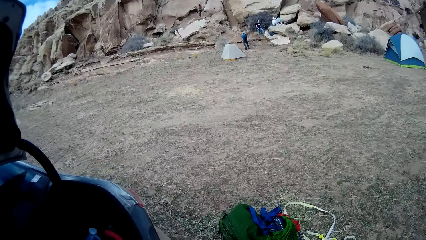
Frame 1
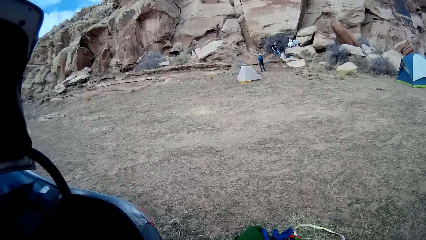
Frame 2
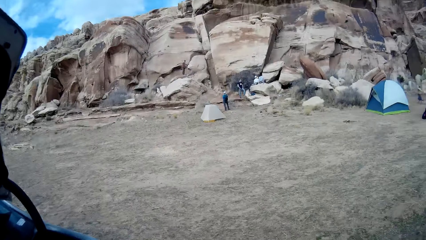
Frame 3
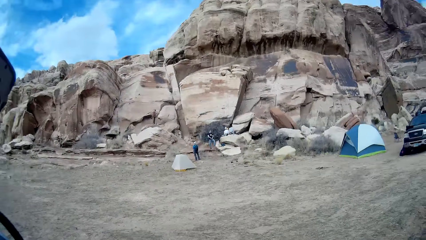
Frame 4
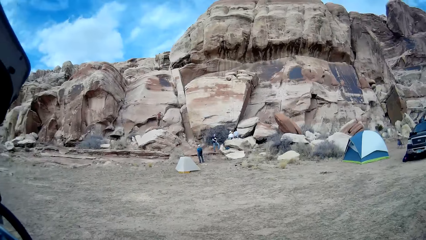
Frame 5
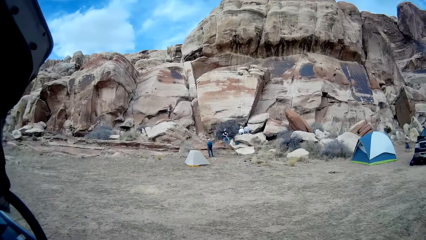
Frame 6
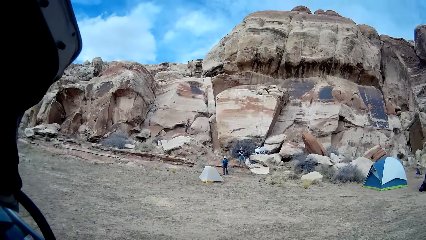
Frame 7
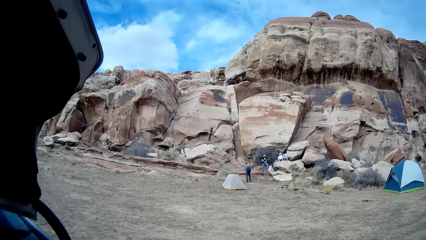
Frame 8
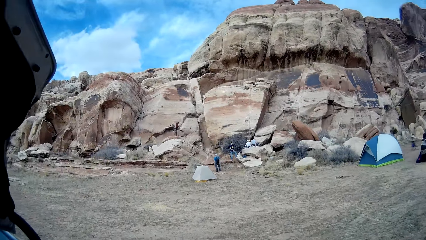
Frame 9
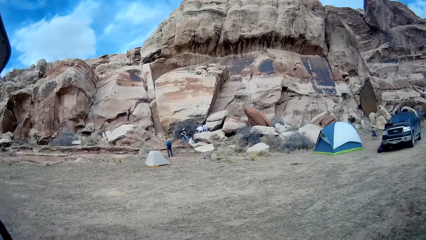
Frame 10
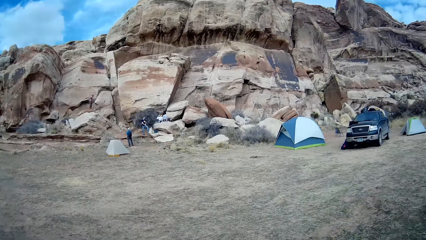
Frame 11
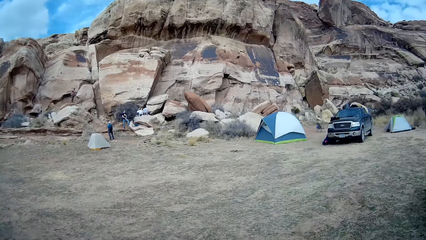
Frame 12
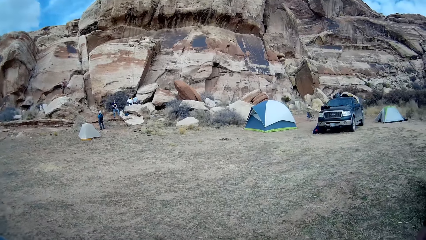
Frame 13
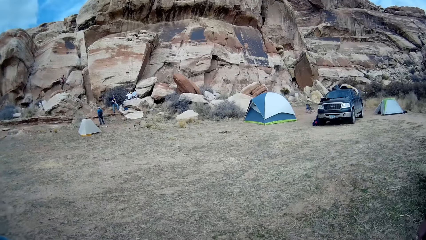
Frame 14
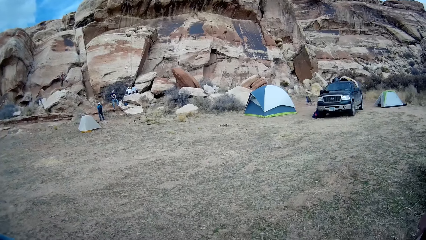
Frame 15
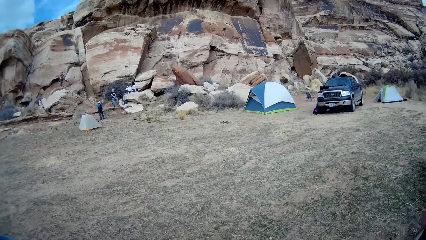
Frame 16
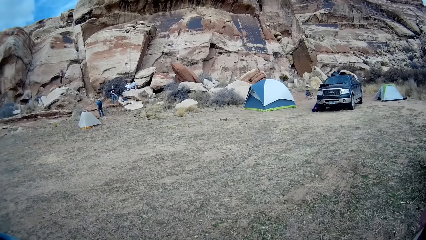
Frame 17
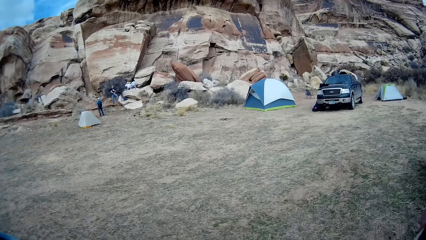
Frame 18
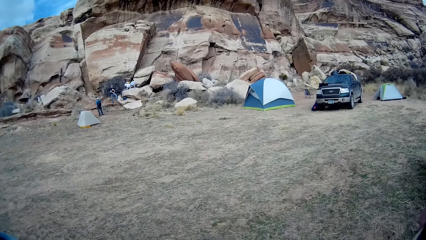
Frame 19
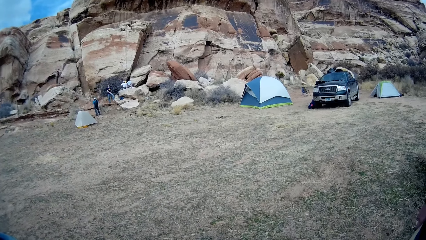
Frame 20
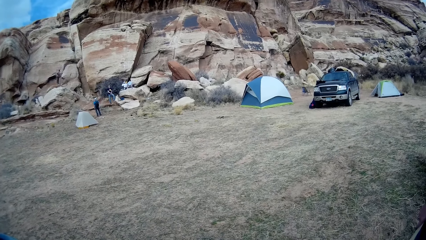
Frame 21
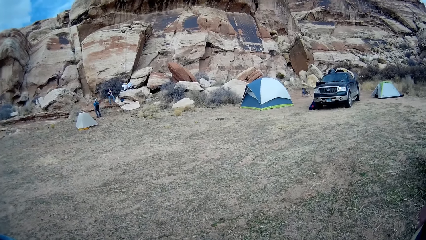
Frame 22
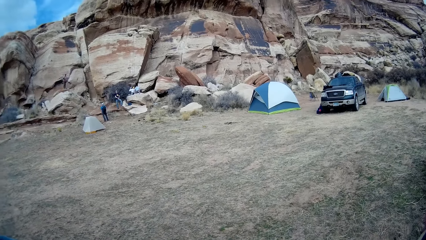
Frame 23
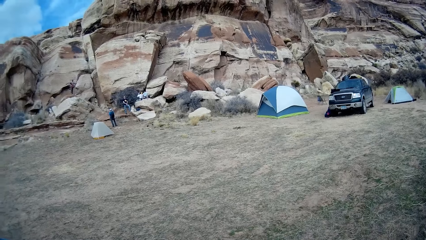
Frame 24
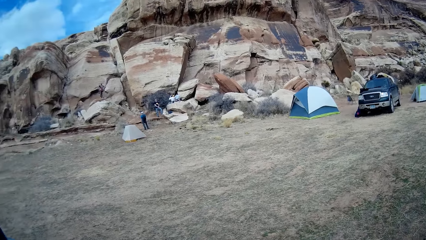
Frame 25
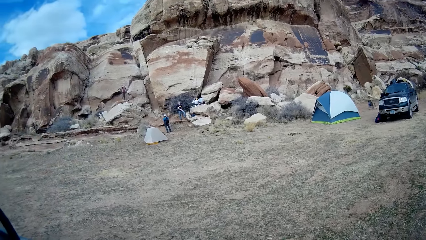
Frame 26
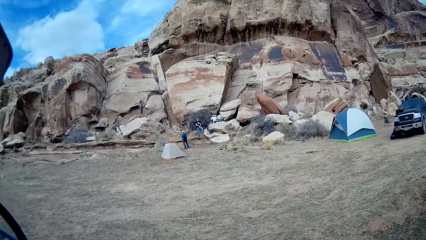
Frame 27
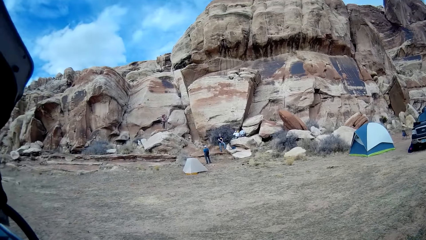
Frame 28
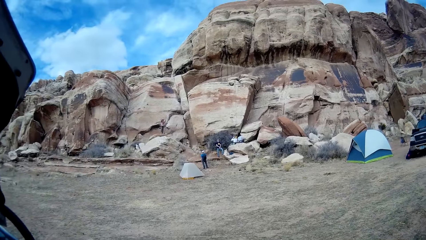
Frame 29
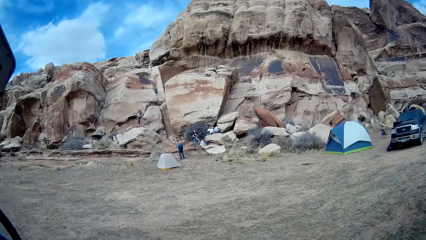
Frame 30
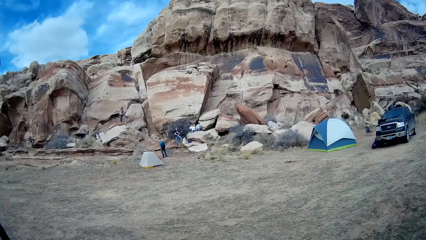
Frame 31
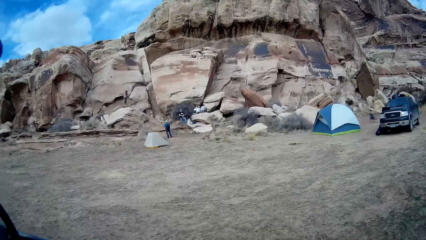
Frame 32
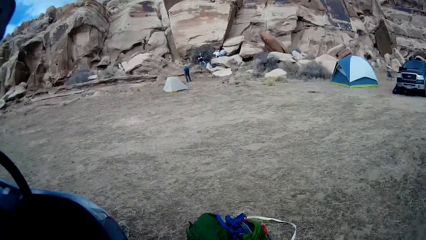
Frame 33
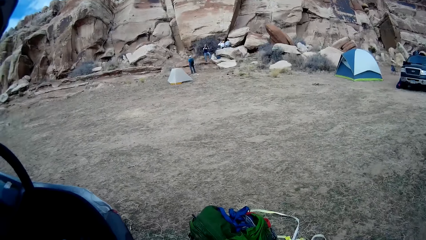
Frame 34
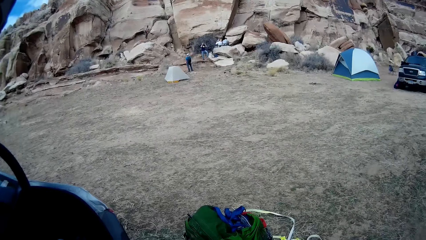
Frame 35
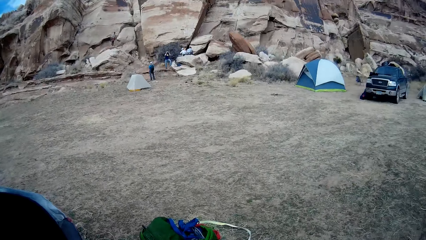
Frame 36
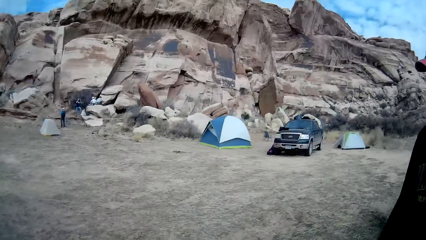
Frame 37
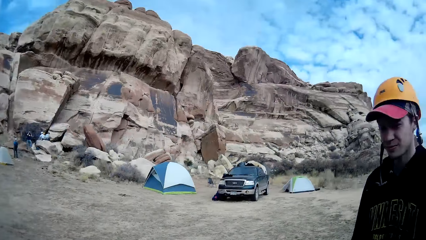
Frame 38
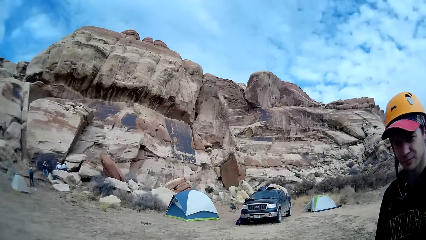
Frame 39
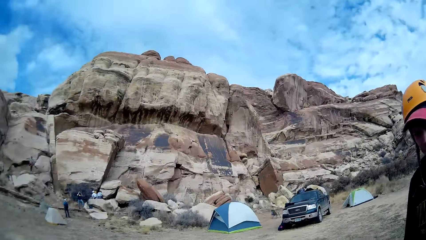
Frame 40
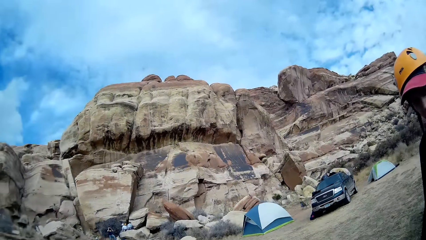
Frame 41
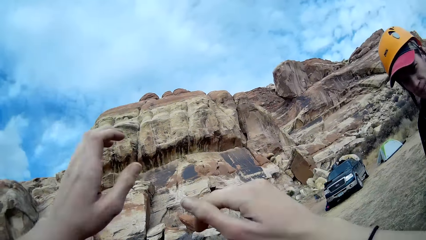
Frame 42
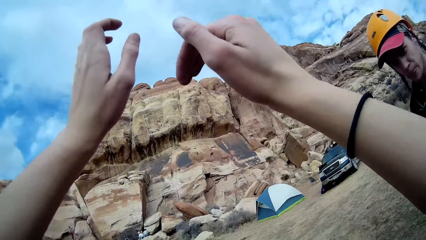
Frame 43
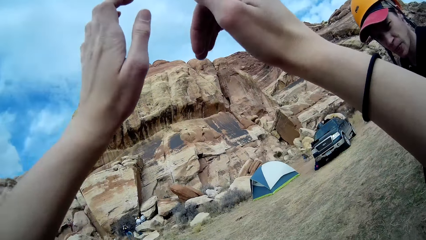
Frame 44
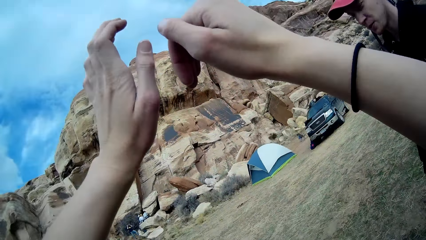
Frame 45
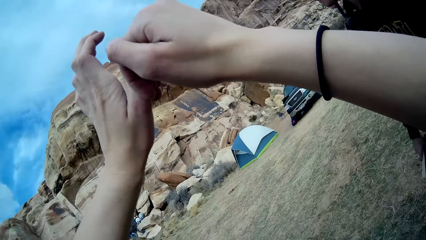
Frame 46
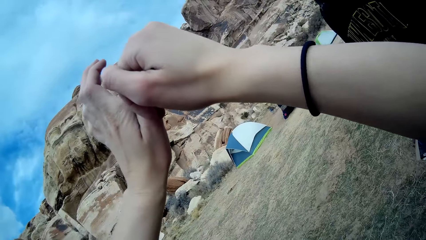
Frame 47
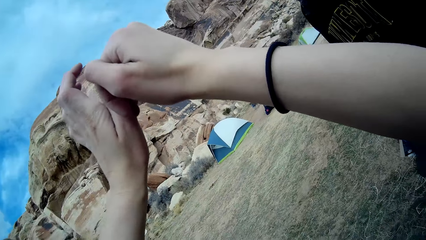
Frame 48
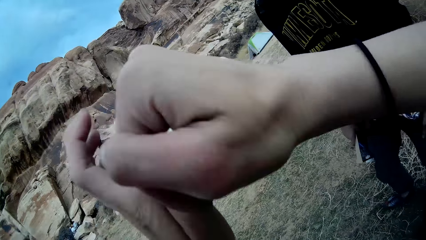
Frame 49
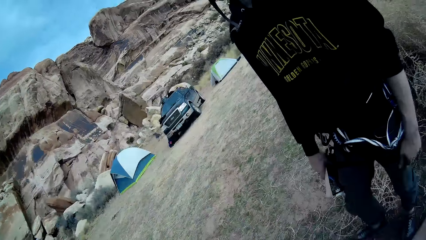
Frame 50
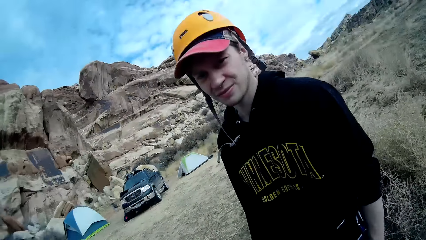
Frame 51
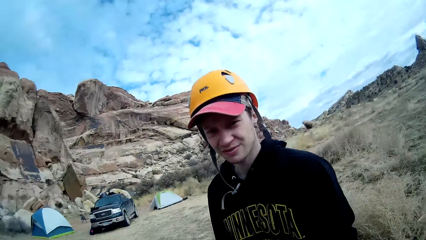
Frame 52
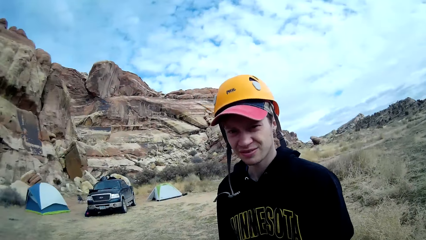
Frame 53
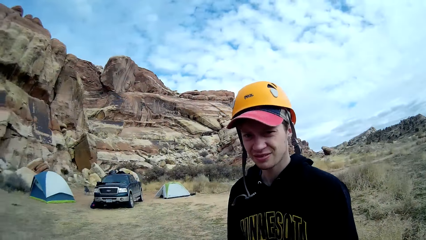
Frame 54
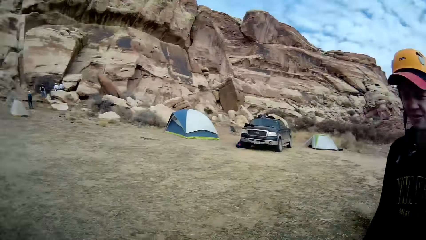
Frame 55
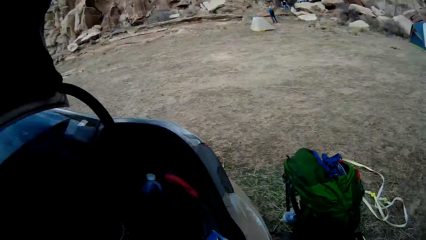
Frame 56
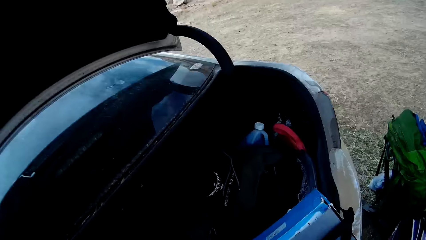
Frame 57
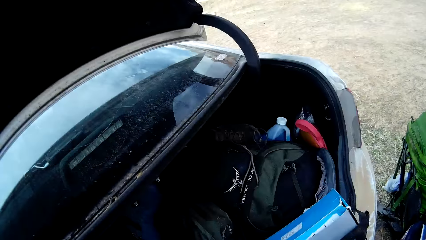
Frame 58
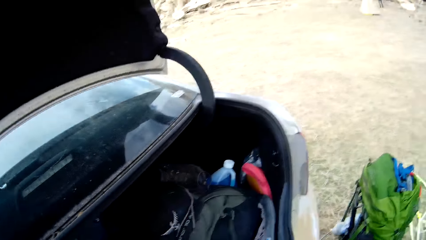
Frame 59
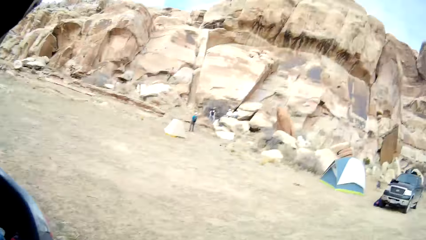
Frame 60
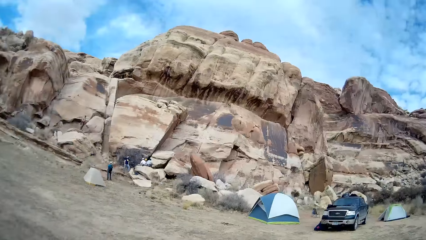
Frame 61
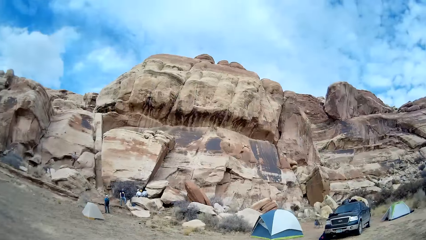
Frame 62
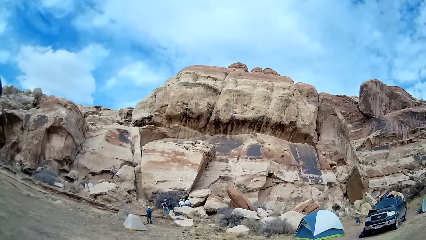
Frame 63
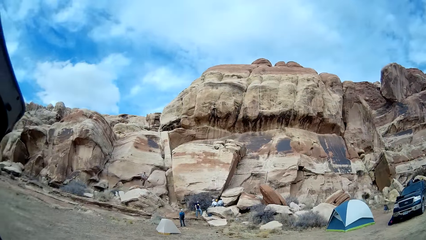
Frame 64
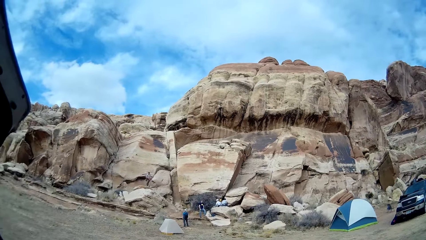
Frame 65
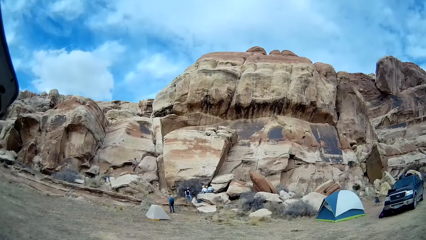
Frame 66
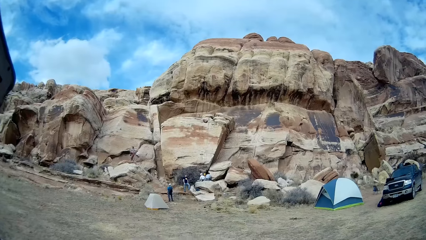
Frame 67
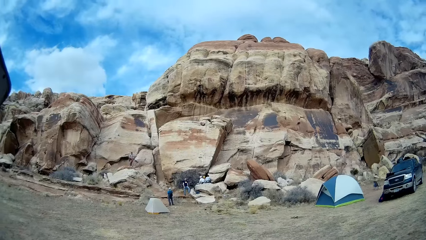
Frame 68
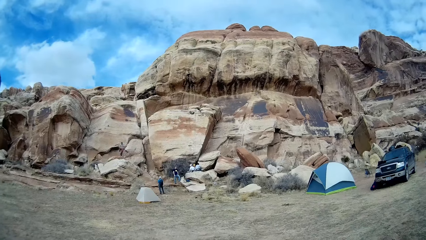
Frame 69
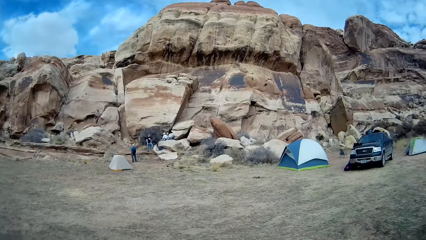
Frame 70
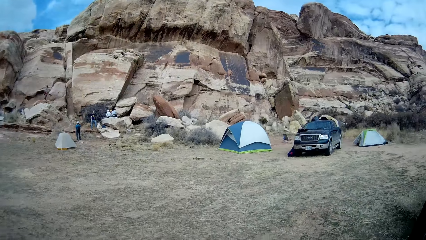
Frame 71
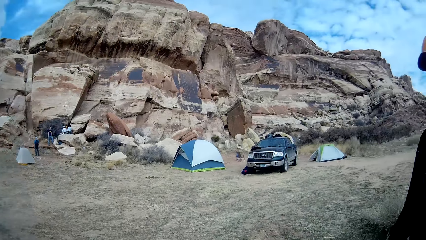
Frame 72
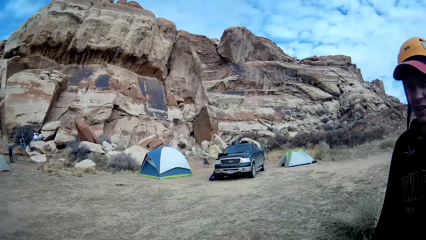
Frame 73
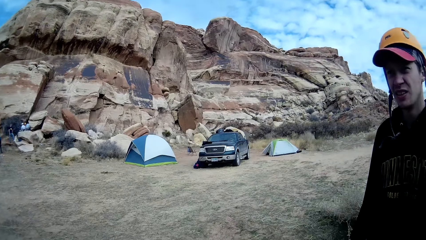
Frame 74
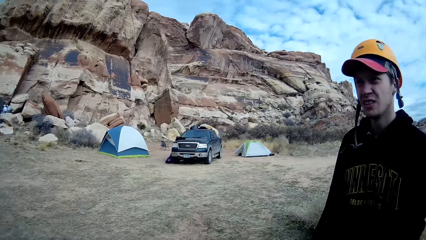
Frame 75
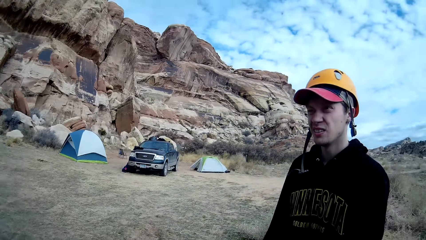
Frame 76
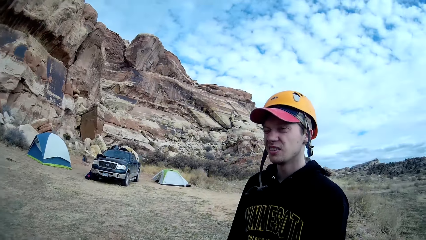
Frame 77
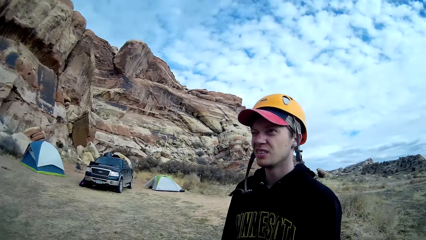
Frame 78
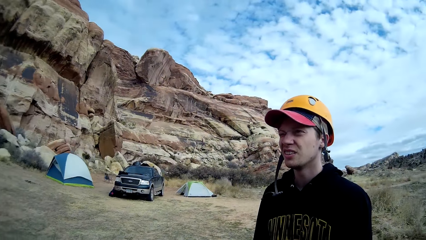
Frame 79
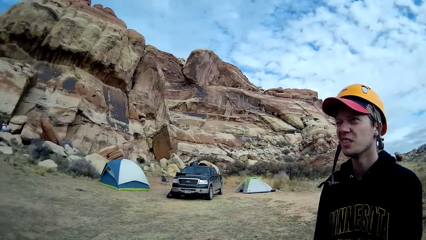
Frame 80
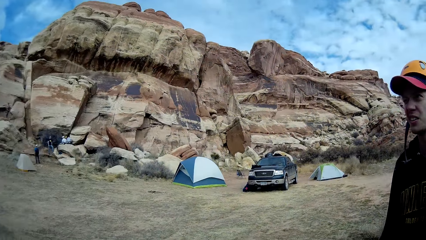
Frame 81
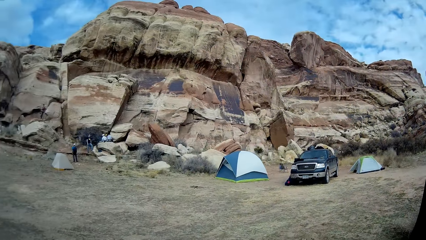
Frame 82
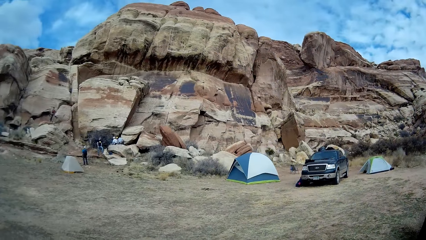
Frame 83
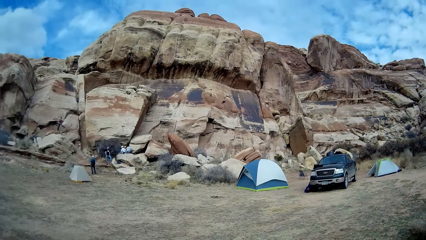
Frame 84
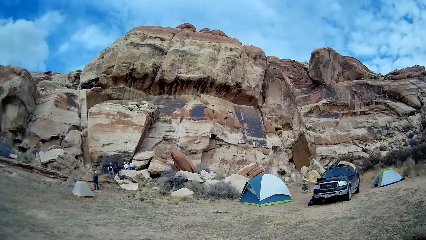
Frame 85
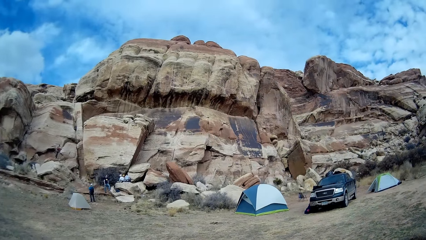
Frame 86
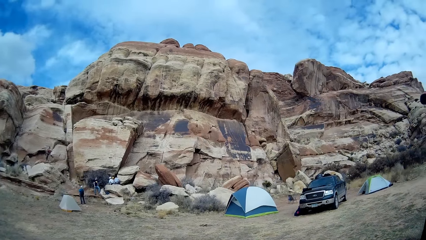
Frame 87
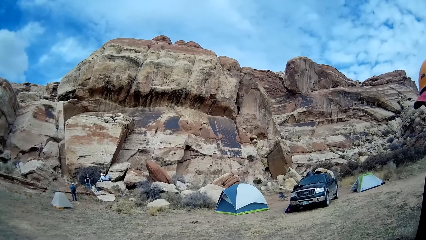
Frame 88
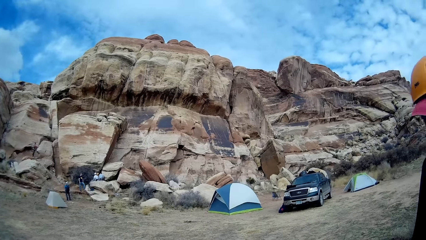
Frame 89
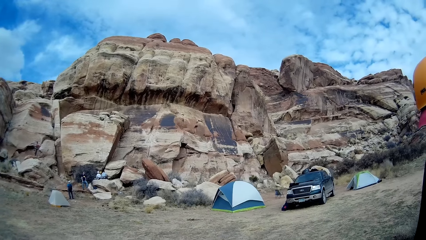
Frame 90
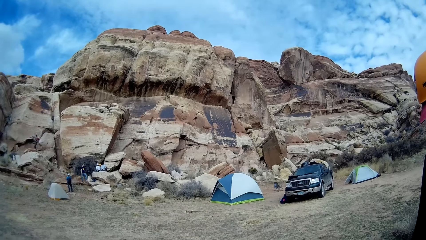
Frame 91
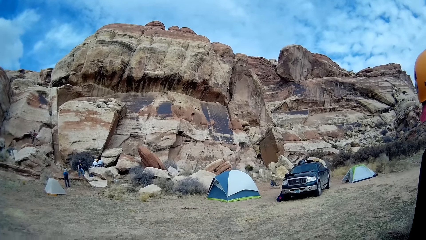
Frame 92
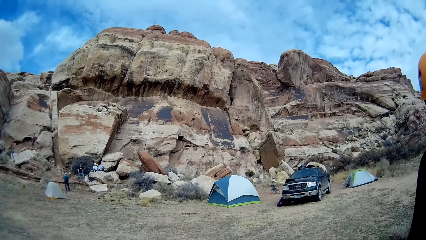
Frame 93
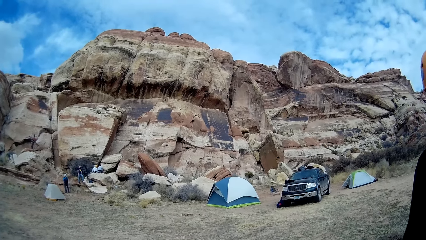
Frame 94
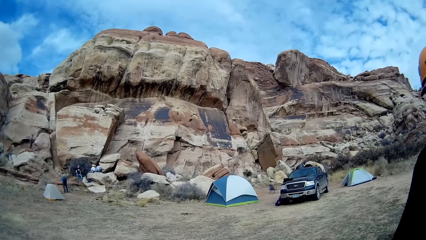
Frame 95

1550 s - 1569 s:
The camera wearer does the hand gestures. They look at the man. They look at the trunk. They look at the rocks. They look at the man. They look at the rocks.
